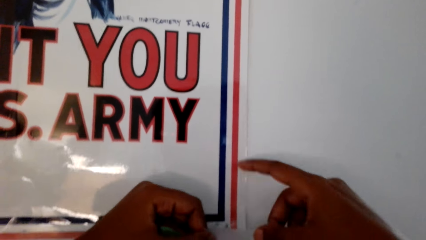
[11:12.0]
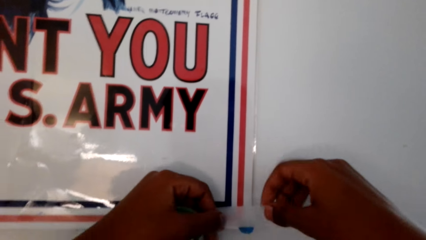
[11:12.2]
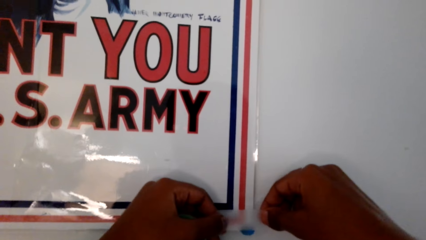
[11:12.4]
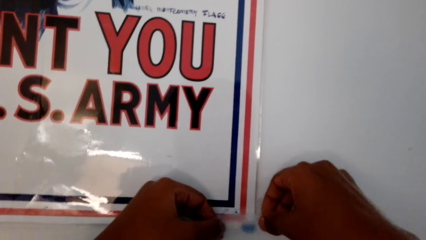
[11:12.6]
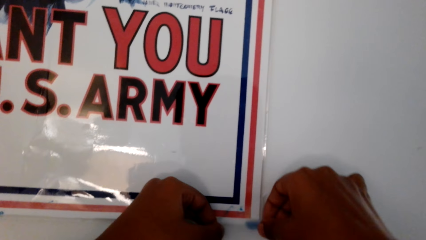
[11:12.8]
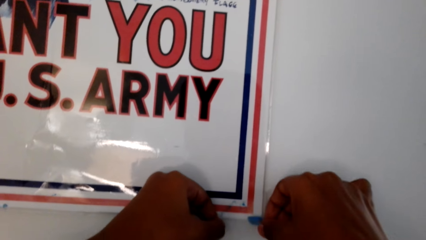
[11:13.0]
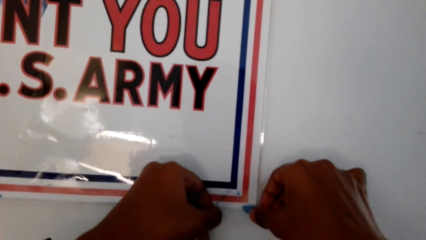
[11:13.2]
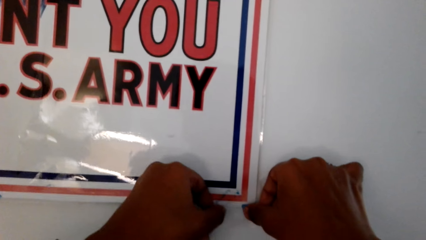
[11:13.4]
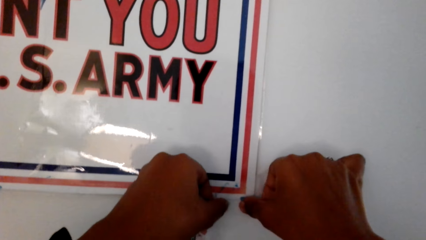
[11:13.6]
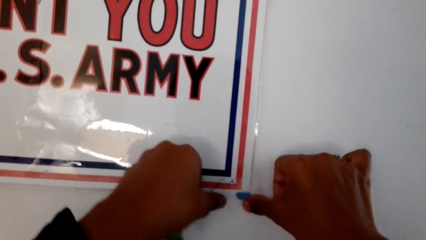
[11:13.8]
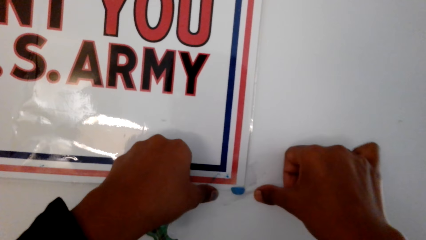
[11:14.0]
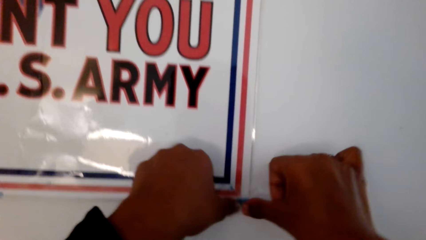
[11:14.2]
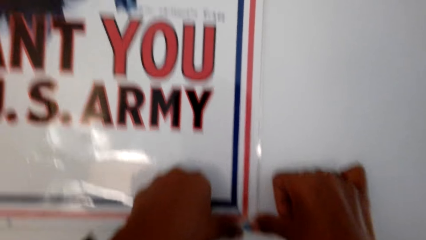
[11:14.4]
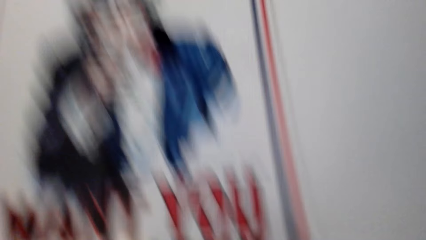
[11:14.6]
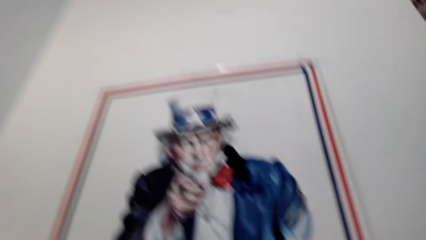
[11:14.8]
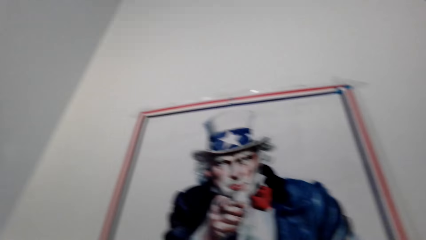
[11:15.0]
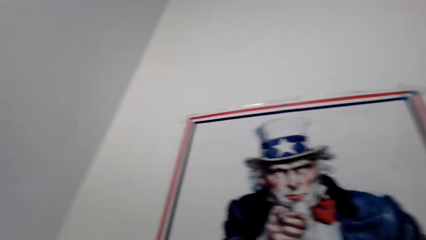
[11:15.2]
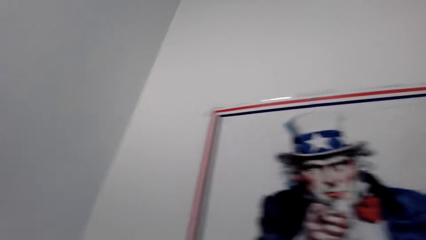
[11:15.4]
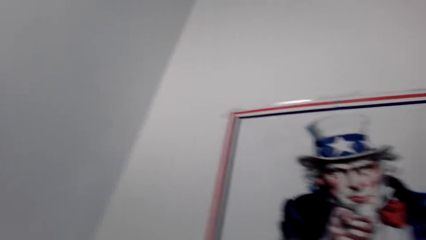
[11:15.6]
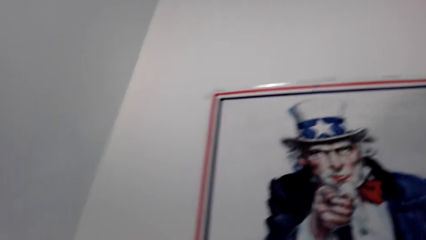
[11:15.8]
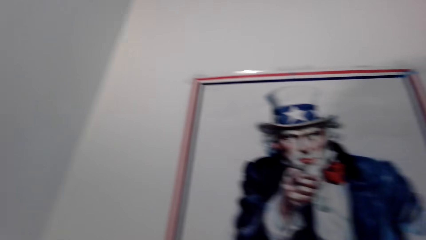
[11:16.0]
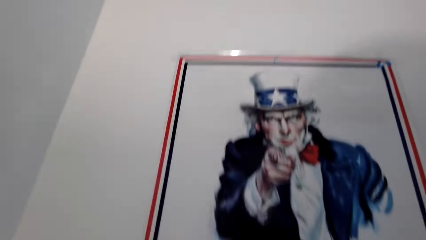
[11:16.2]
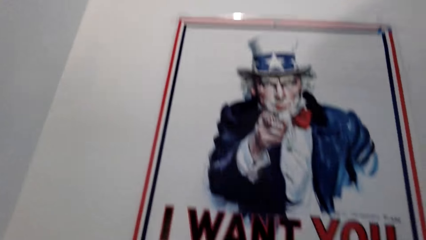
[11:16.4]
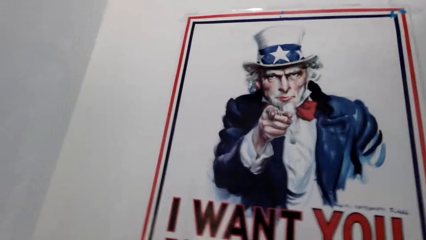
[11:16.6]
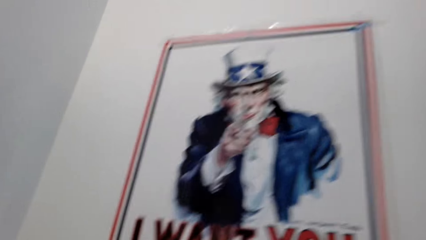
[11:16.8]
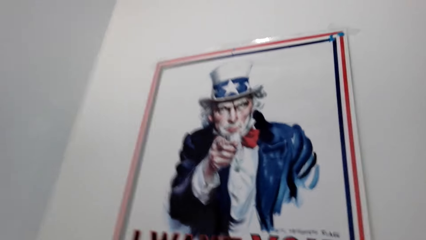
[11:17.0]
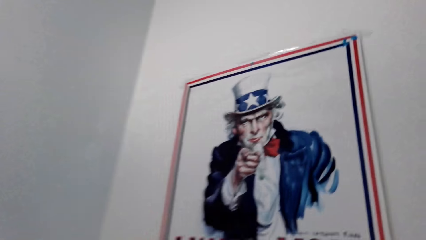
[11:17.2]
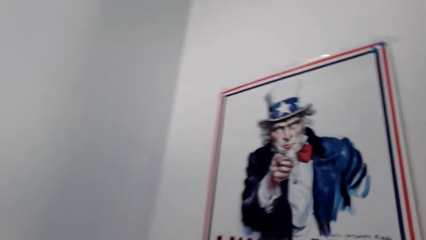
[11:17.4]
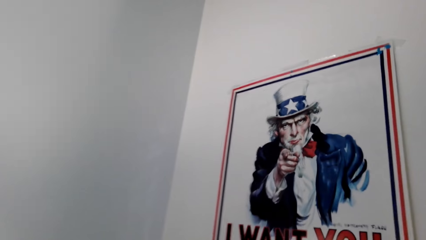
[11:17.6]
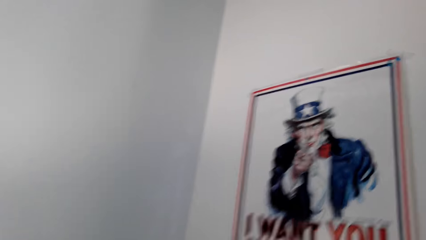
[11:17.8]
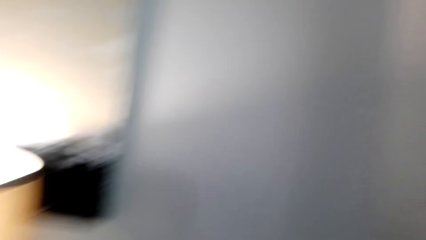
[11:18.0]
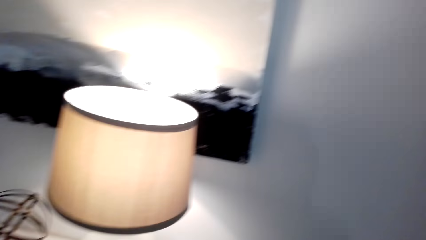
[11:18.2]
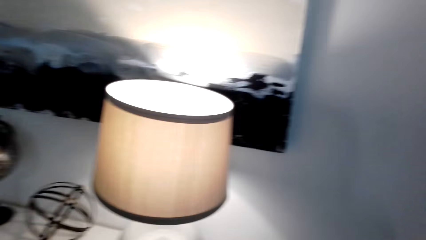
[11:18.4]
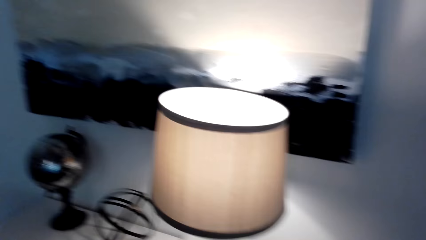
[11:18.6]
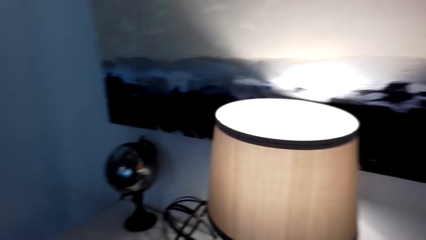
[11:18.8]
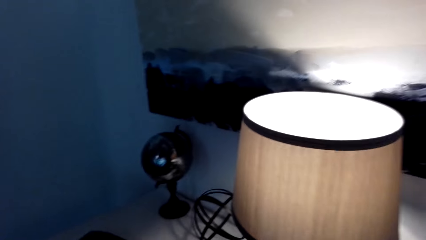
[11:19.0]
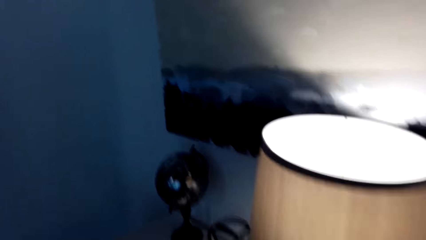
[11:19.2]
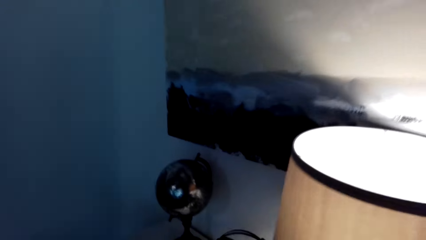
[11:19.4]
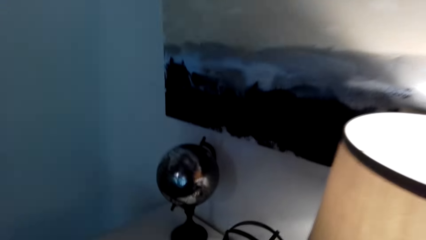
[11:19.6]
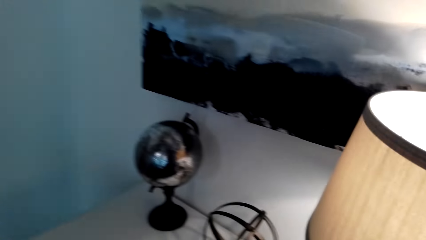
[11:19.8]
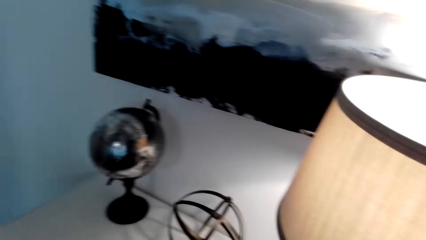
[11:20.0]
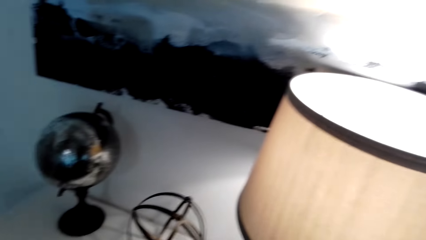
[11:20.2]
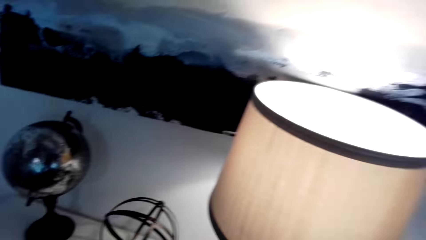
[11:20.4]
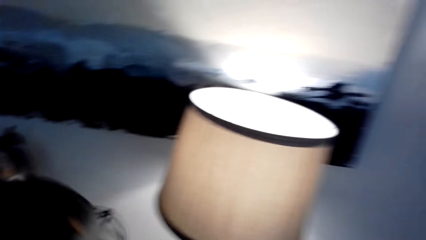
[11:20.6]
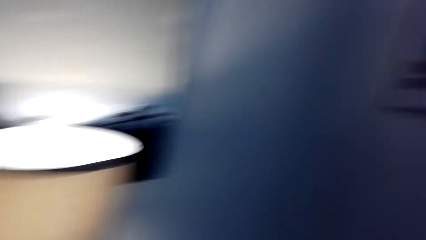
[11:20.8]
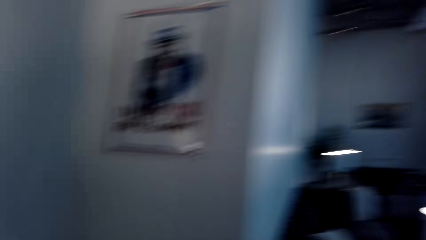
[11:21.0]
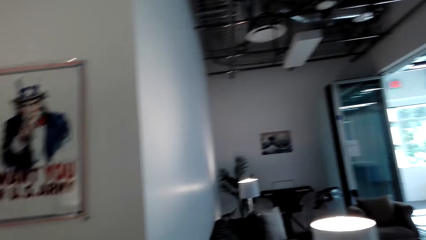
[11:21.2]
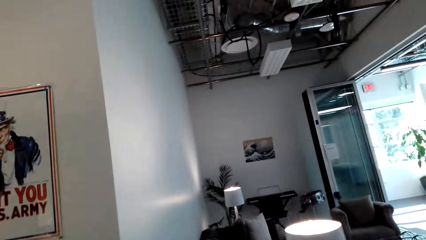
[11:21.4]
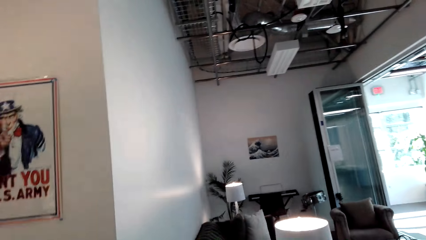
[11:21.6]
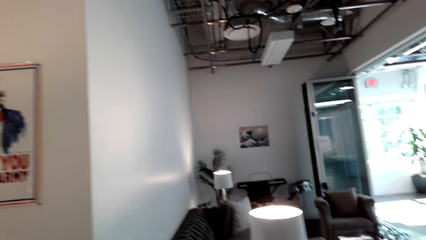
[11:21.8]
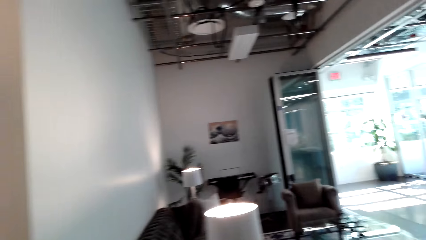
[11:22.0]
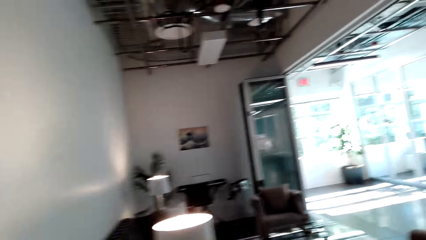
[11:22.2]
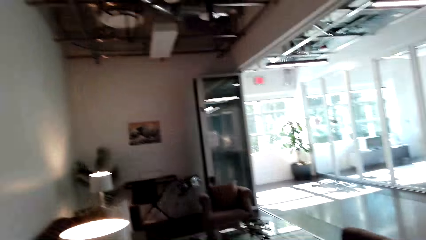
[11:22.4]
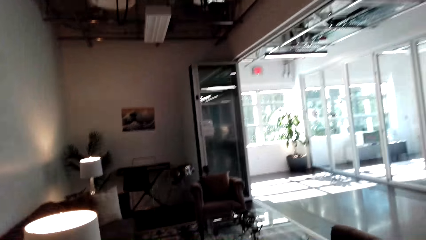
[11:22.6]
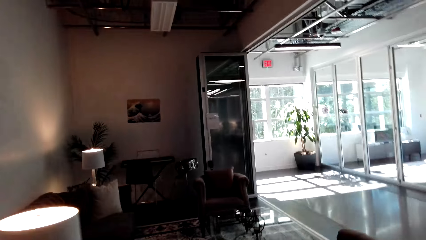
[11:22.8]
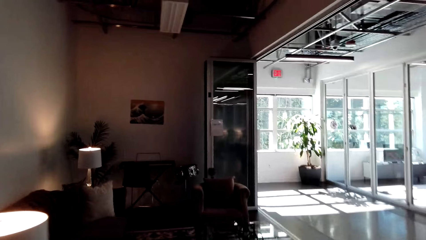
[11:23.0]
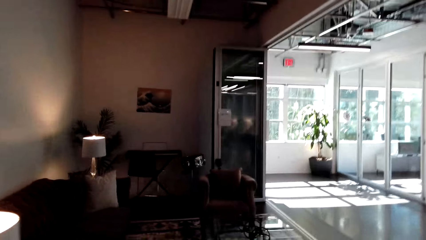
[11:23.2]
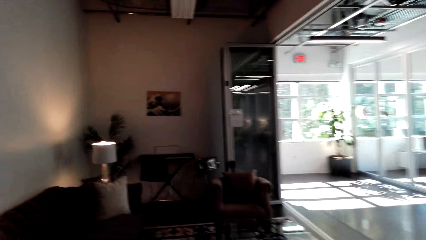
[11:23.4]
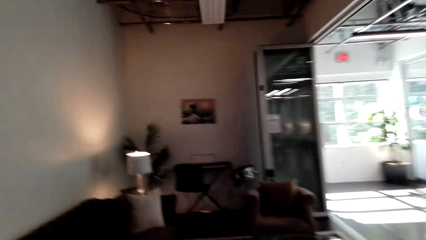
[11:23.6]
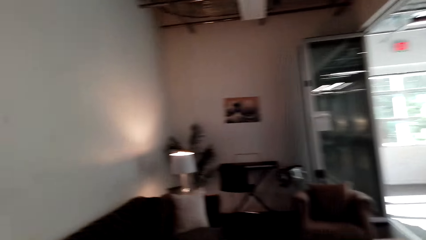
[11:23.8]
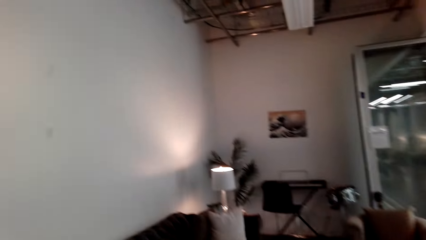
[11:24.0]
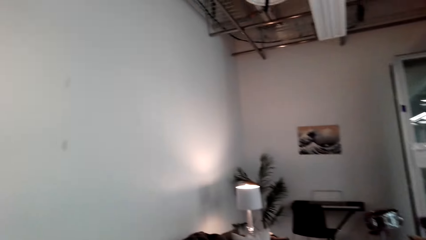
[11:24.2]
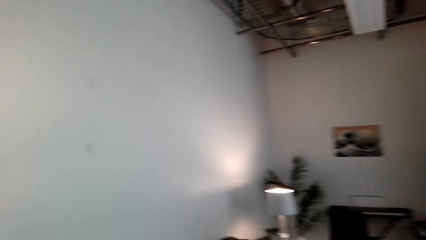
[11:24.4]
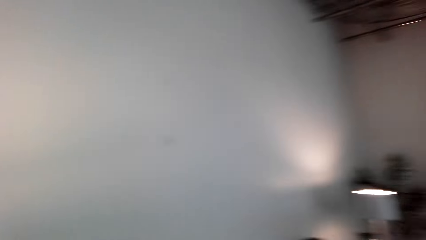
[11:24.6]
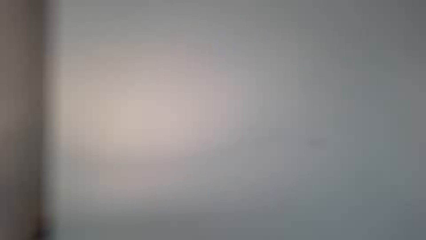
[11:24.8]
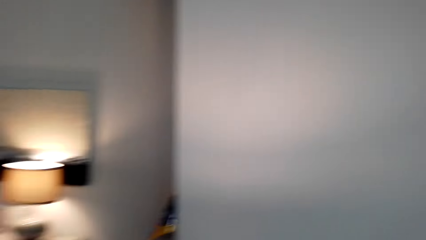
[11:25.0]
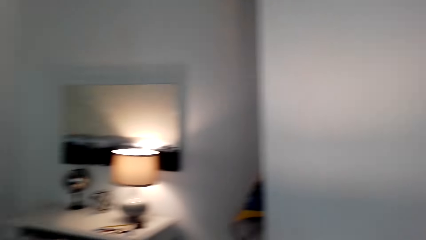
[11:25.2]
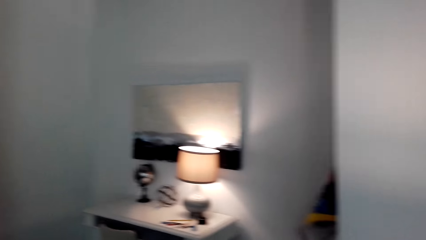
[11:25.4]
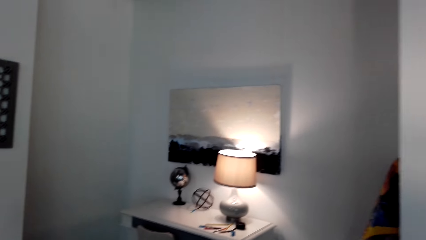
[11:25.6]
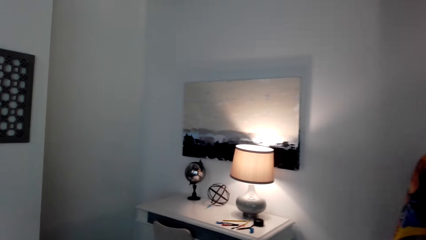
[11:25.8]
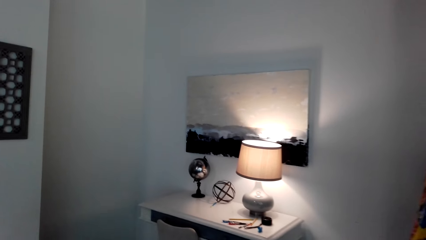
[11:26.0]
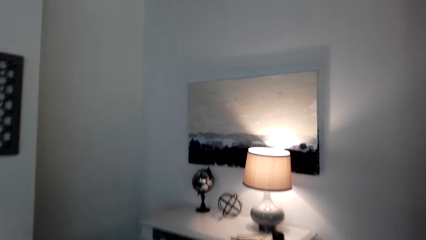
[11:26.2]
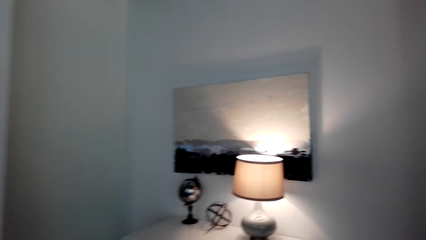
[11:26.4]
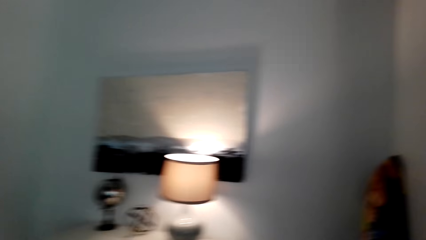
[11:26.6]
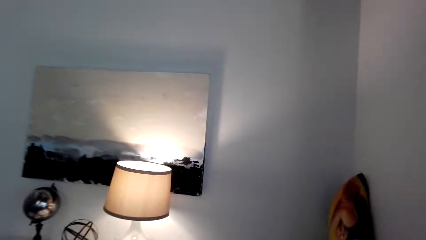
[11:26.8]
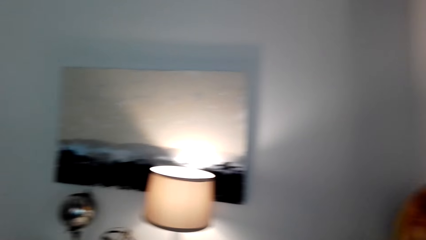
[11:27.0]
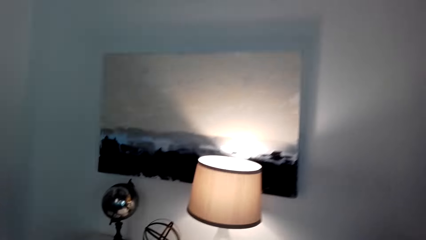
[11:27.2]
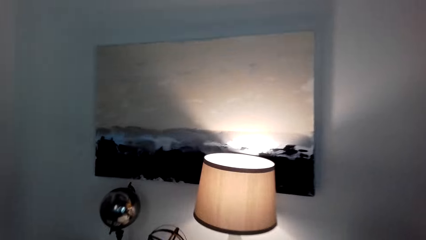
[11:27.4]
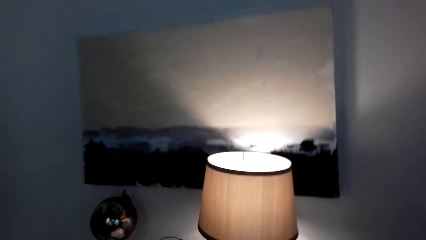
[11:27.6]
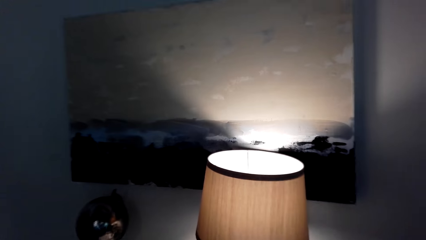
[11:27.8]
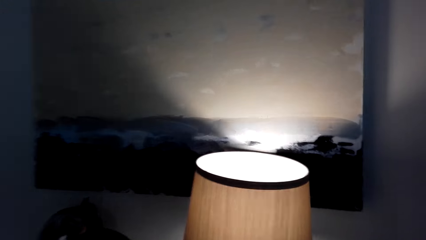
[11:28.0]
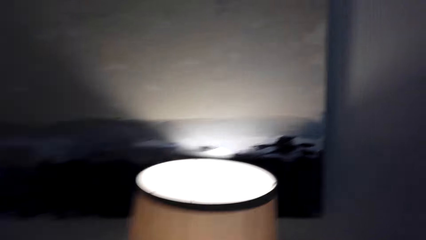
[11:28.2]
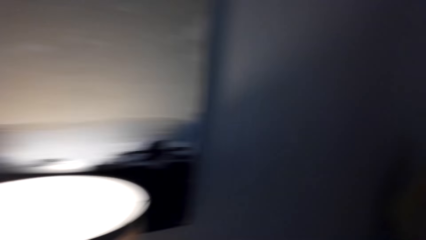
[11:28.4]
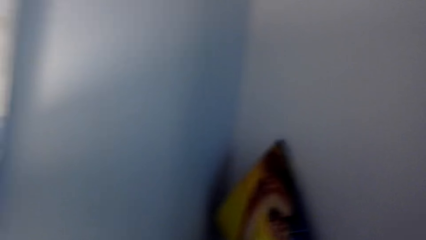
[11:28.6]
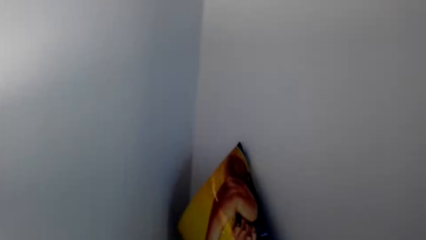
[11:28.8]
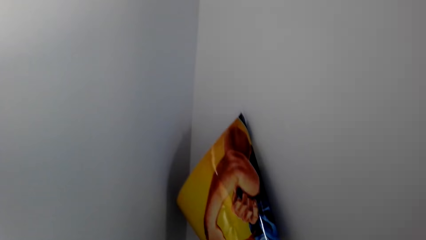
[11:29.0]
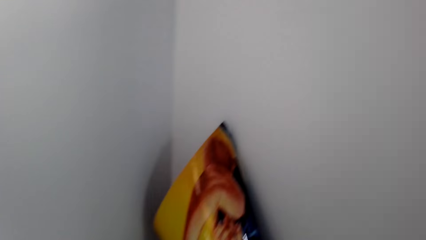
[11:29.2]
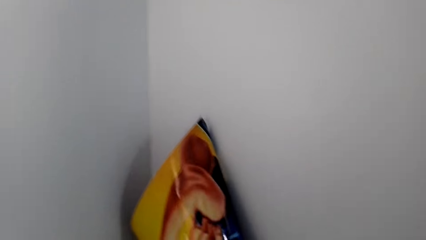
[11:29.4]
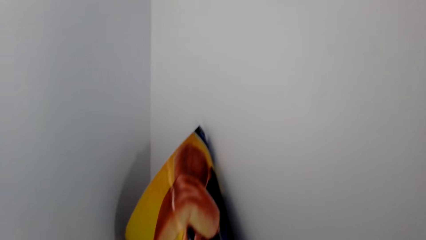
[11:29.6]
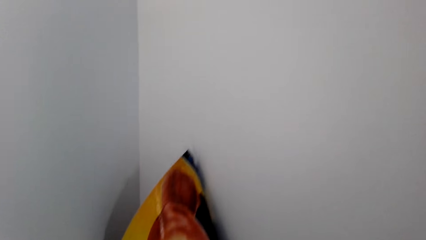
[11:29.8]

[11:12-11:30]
The camera wearer puts masking tape on the poster on the wall. They look at the poster, look around, turn to the cabinet drawer, and pick up another poster. They move around, turn around, and walk forward. A person converses with the camera wearer. The camera wearer turns back and converses with the person.
